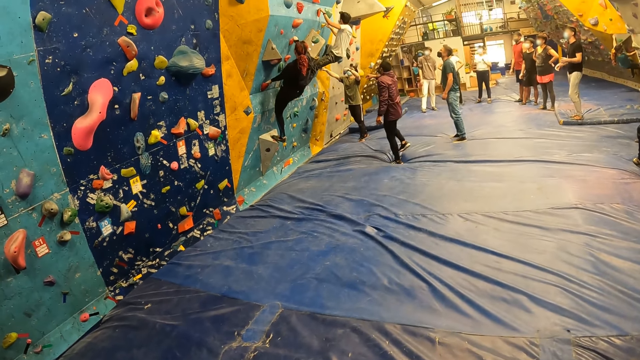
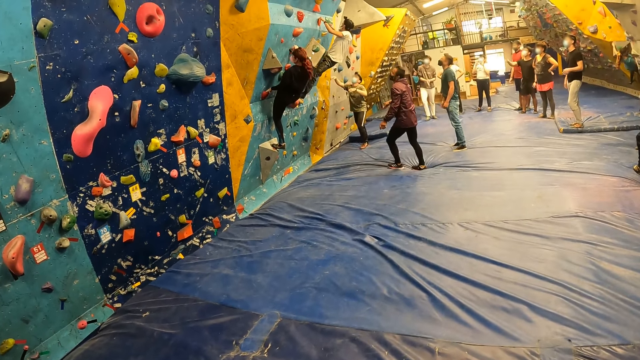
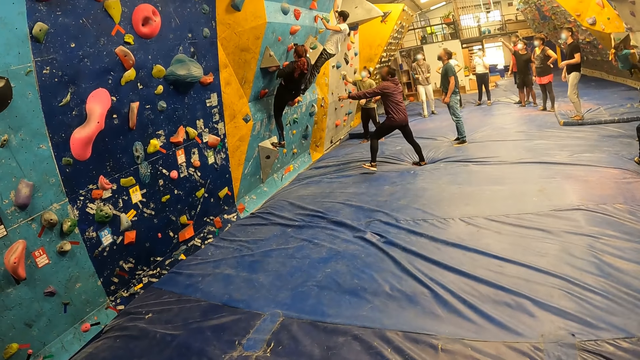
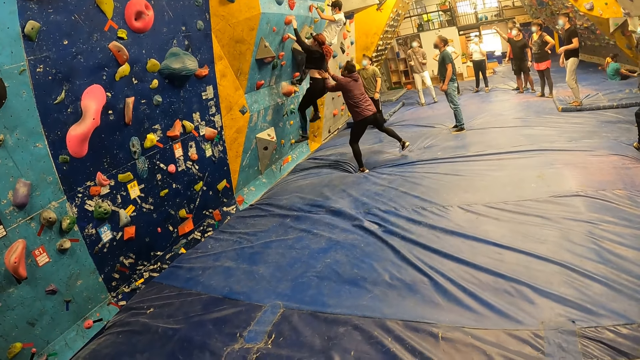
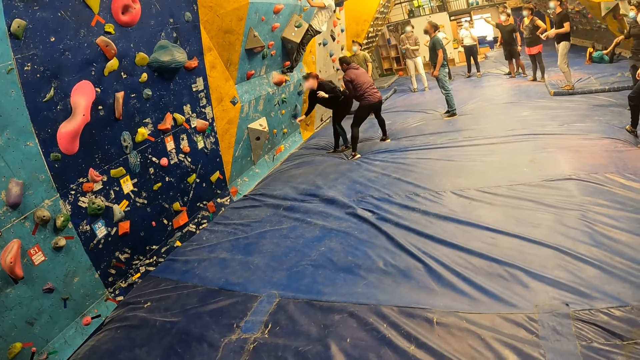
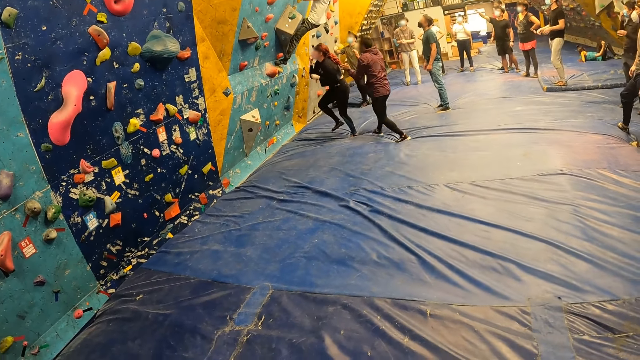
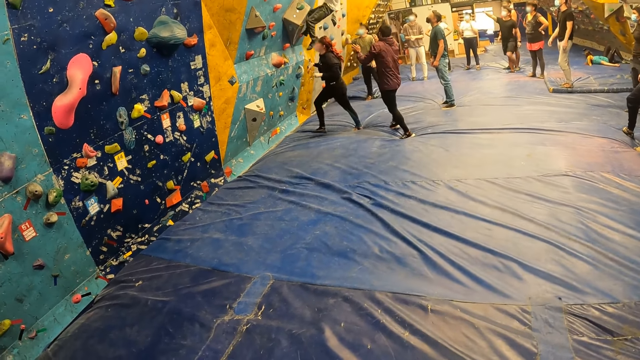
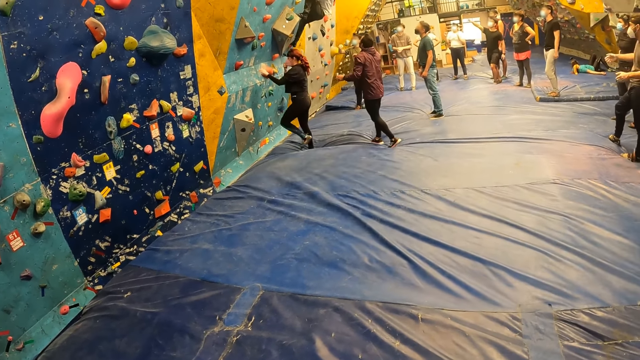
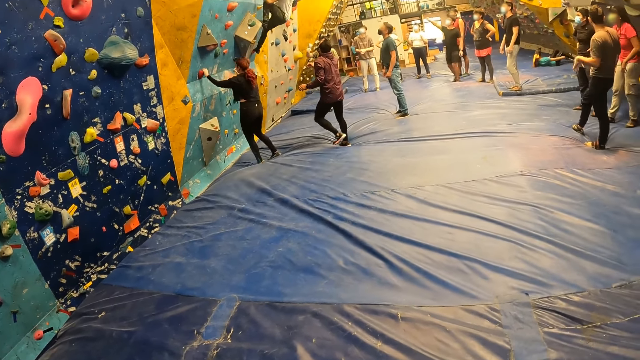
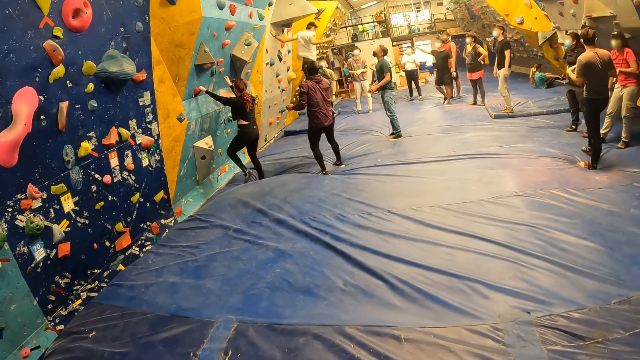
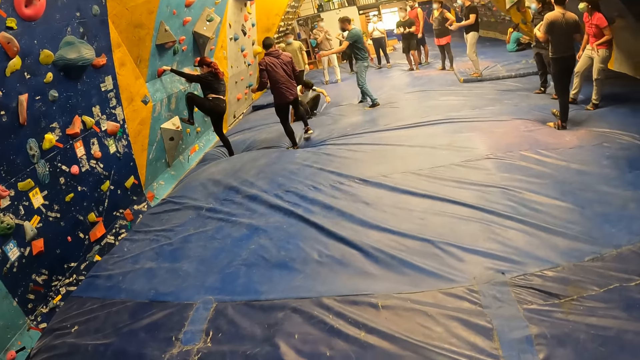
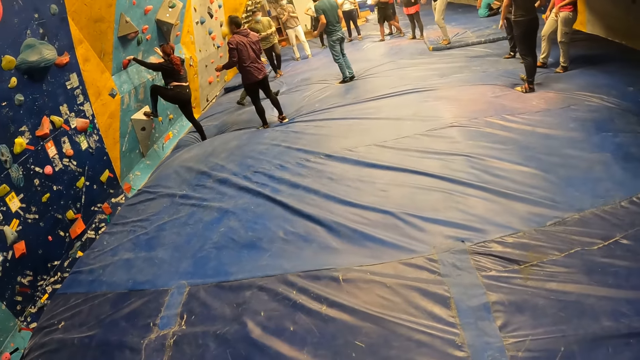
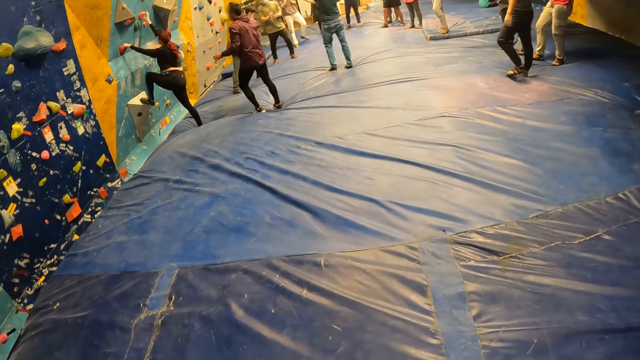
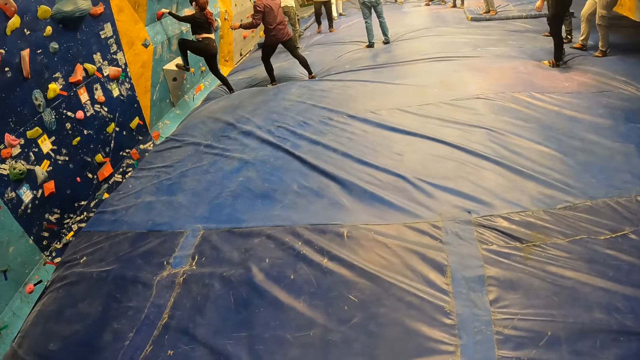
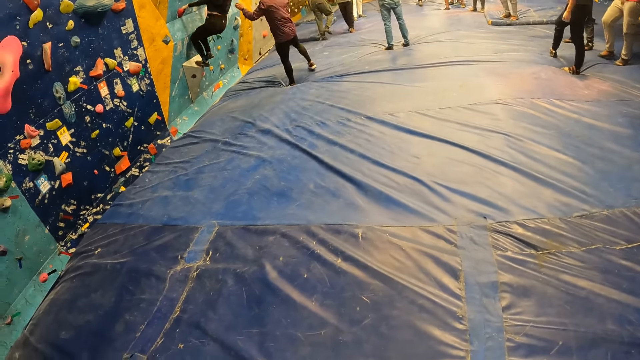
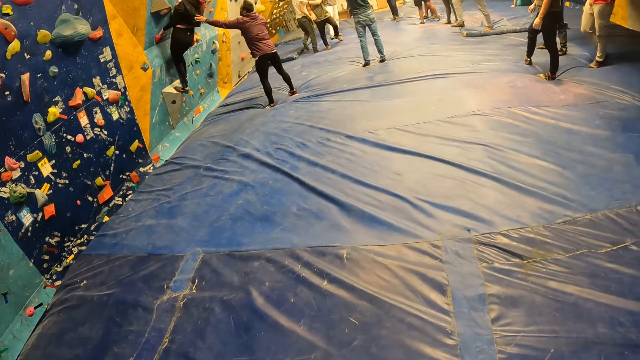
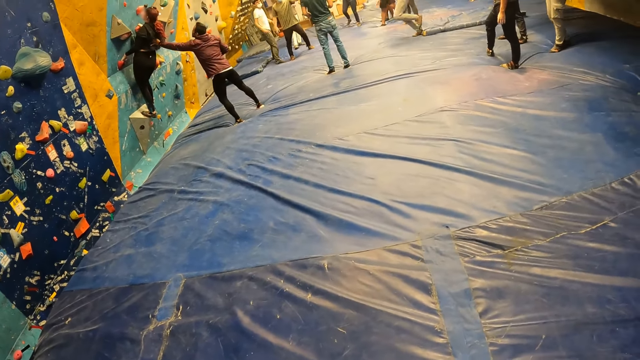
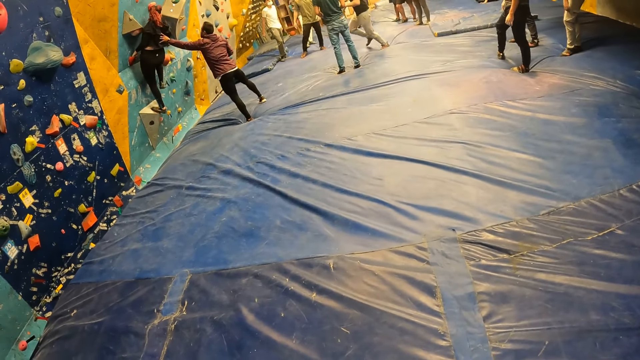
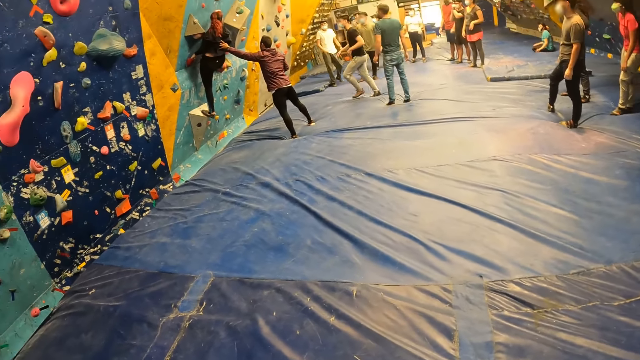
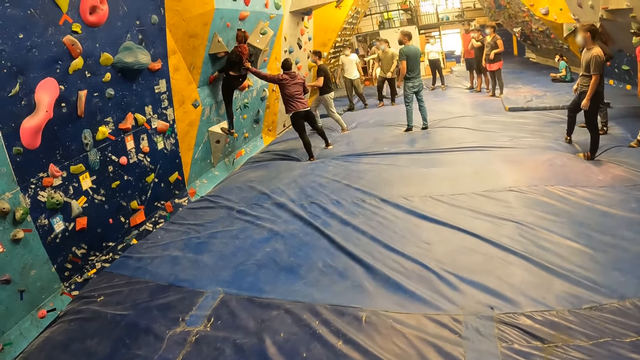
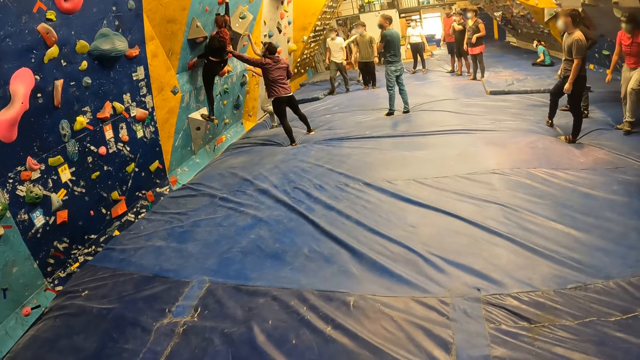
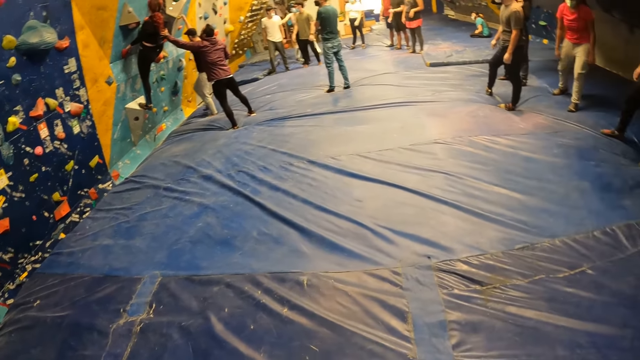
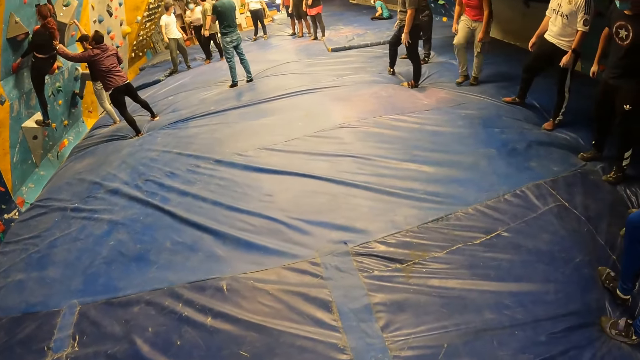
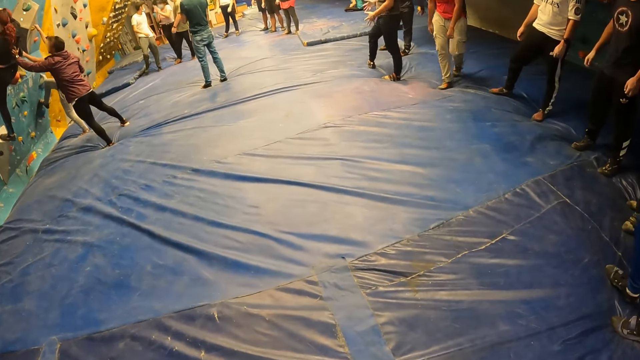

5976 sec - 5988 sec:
The man supports the woman with both hands. The woman falls from the wall. Another man falls from the wall. The woman climbs the wall with both hands. A third man runs across the climbing room. The third man climbs the wall with both hands.

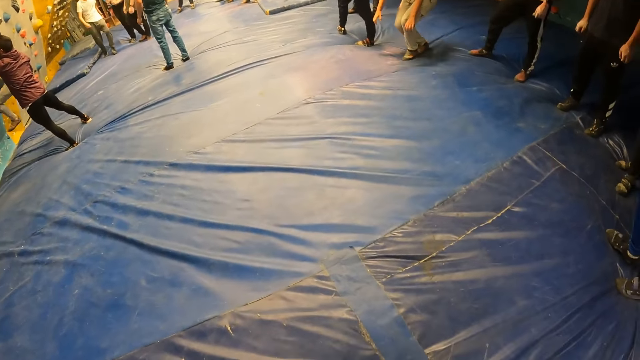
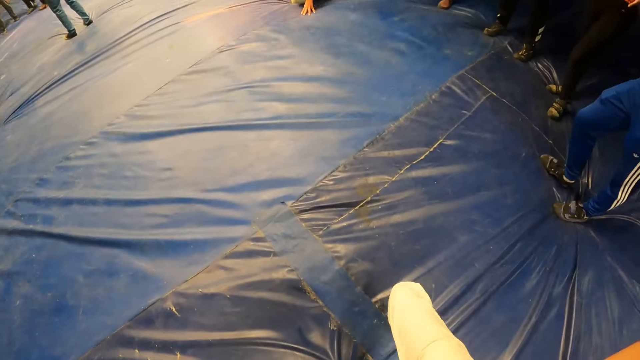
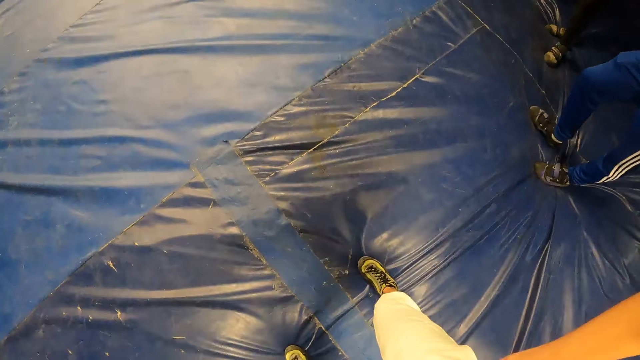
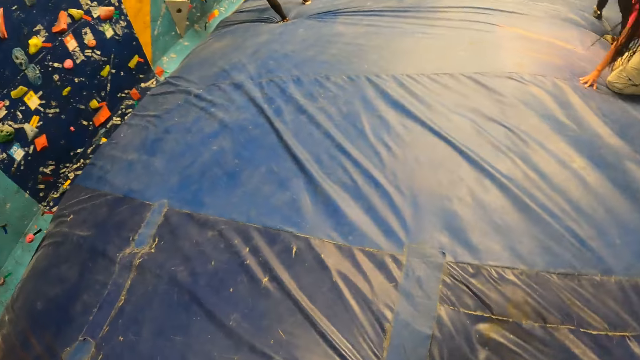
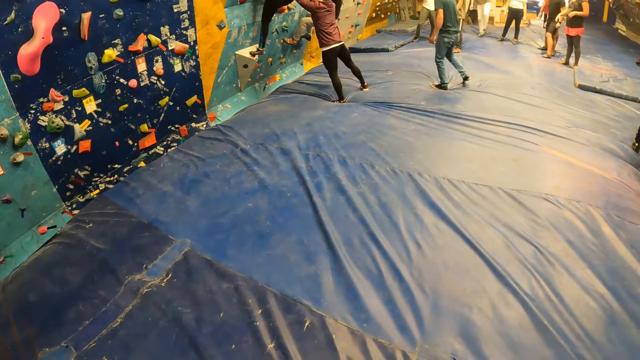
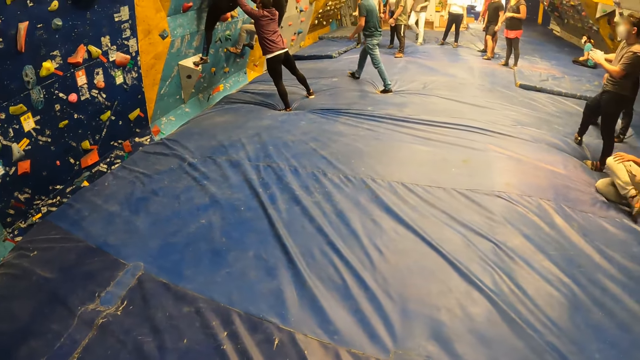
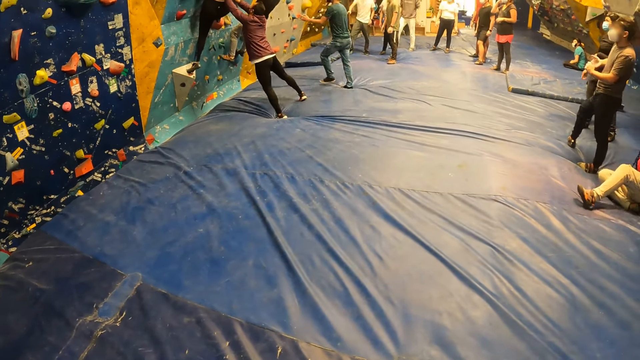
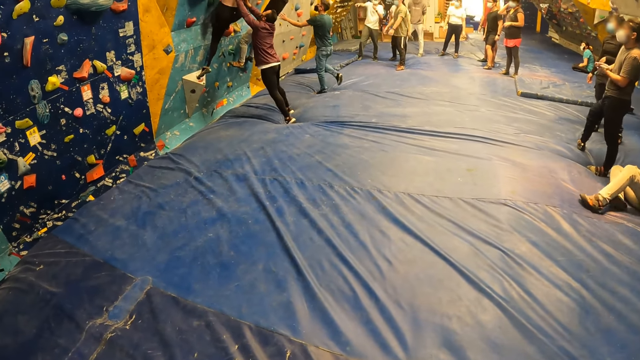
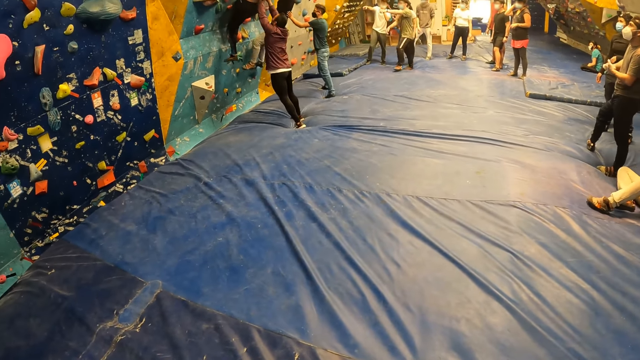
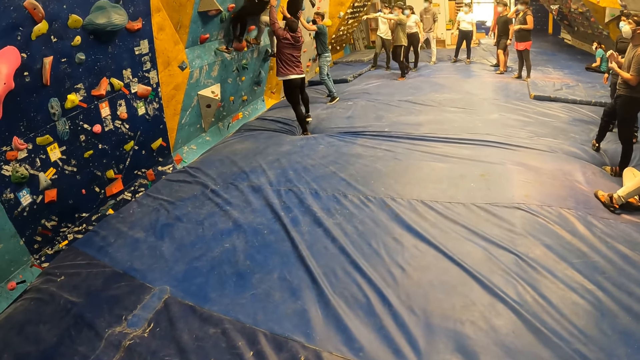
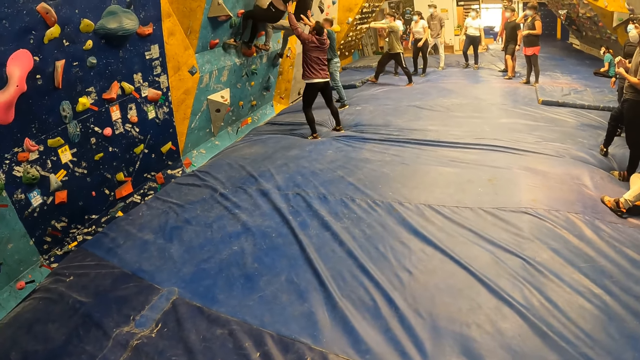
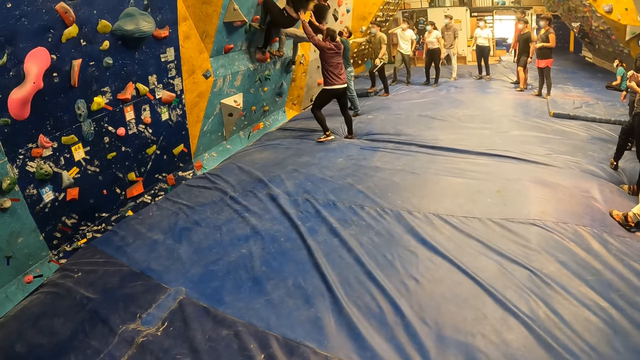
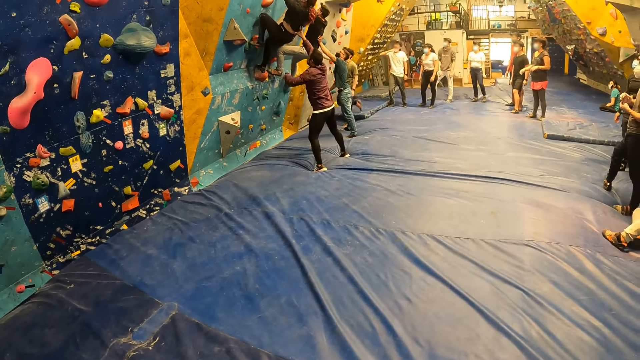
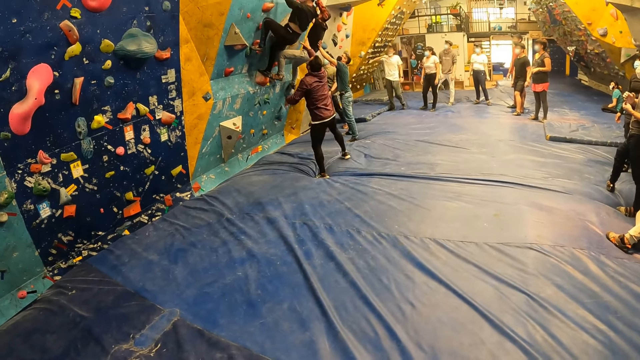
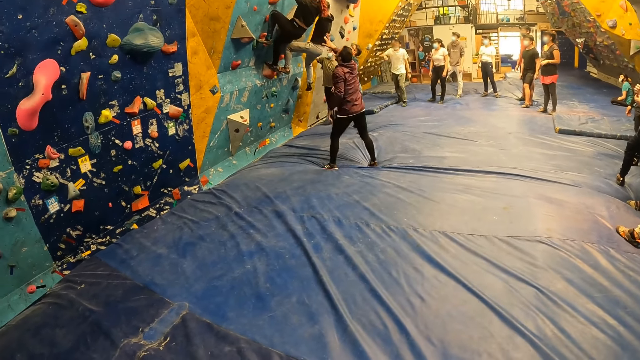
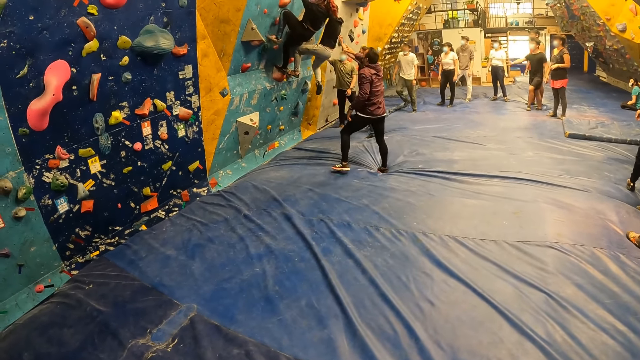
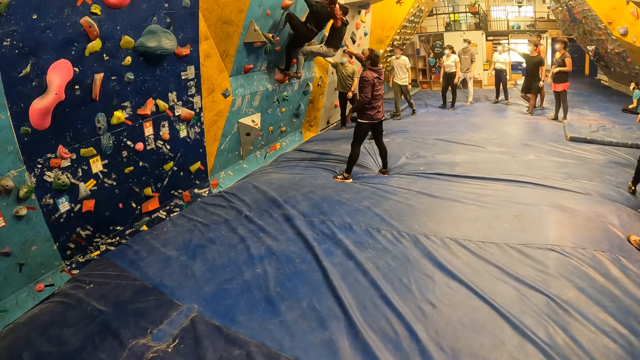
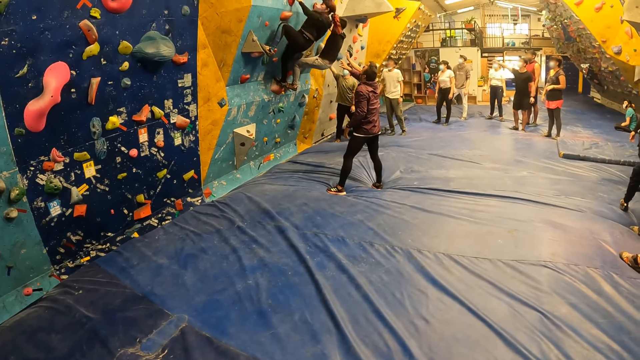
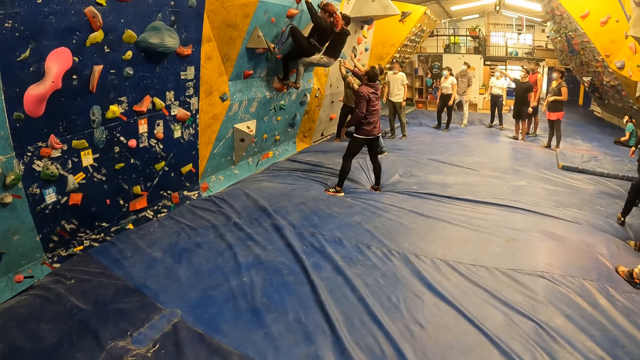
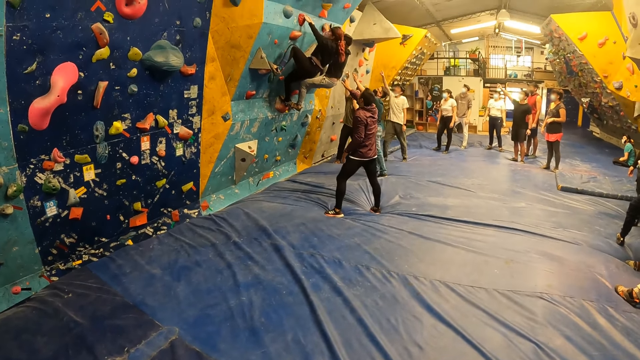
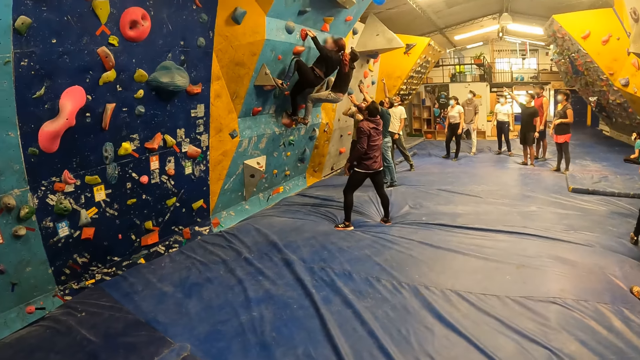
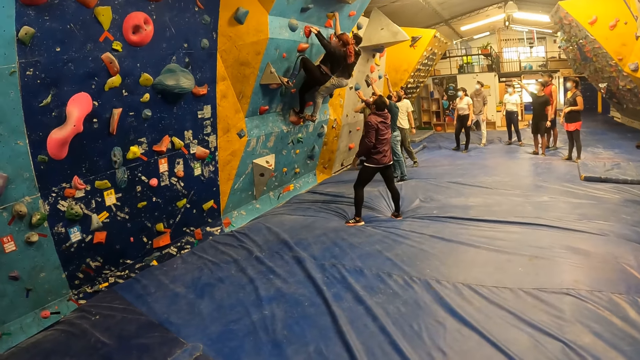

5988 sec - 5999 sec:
The camera wearer steps forward. They look left.
